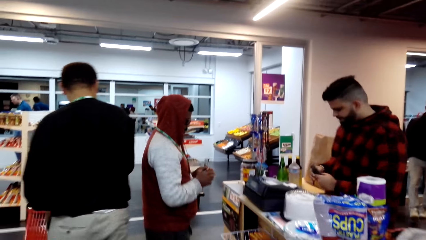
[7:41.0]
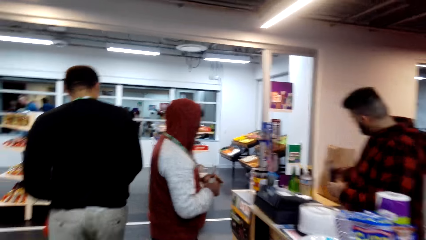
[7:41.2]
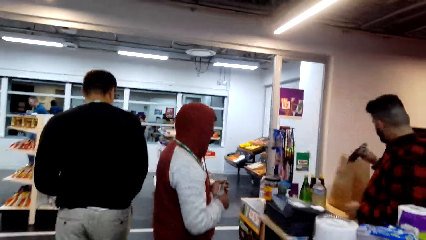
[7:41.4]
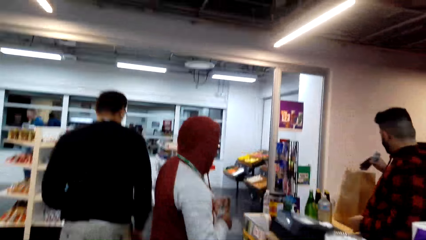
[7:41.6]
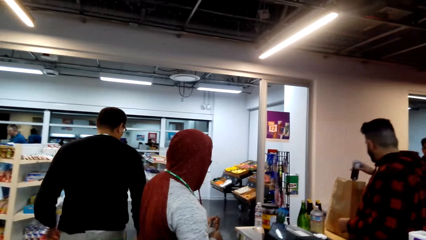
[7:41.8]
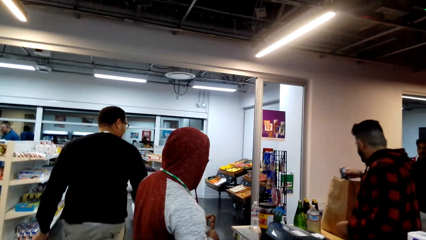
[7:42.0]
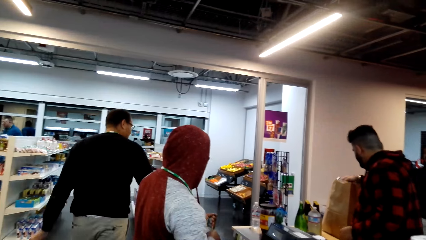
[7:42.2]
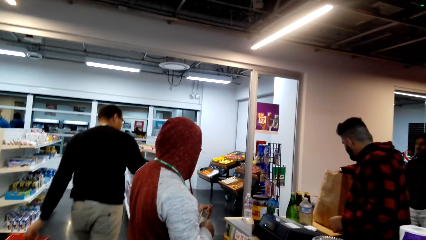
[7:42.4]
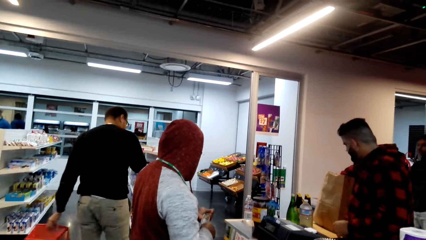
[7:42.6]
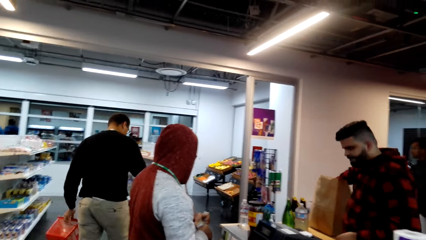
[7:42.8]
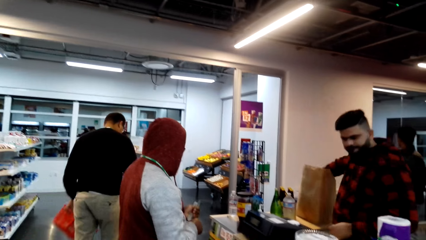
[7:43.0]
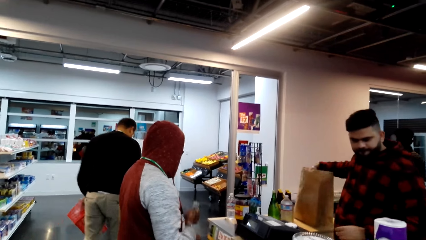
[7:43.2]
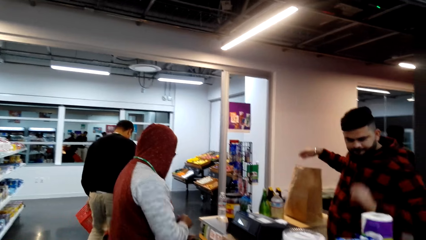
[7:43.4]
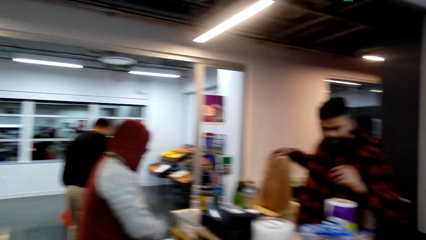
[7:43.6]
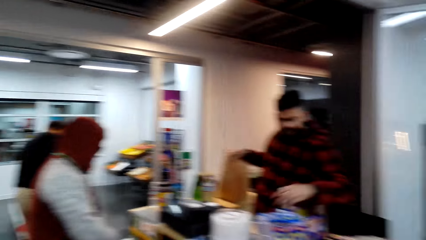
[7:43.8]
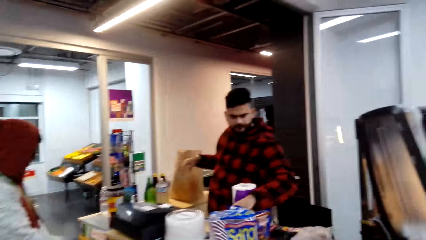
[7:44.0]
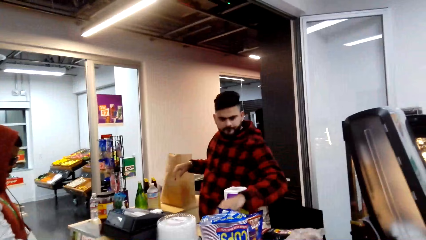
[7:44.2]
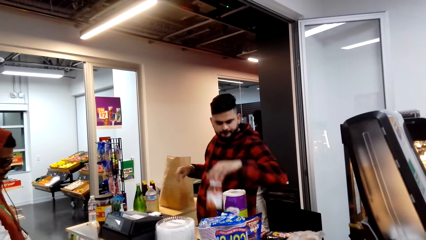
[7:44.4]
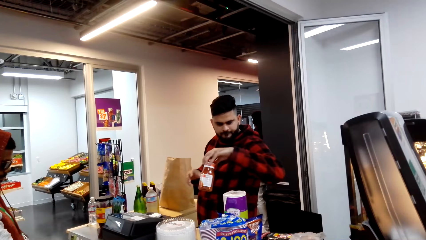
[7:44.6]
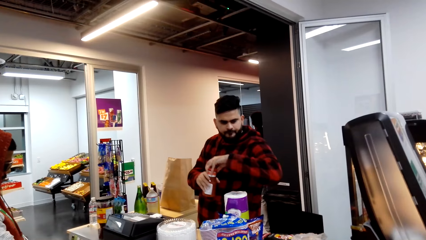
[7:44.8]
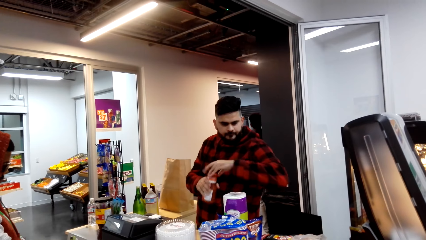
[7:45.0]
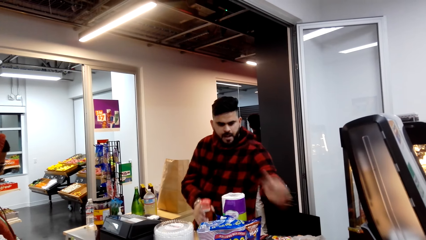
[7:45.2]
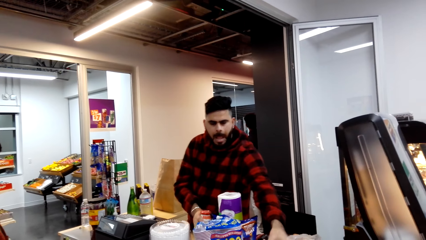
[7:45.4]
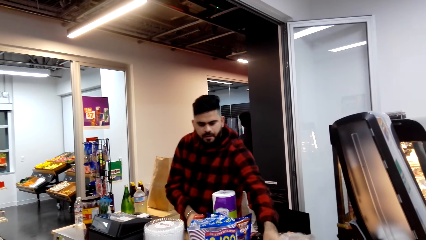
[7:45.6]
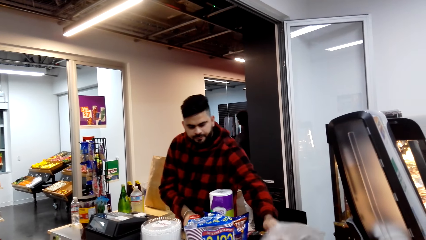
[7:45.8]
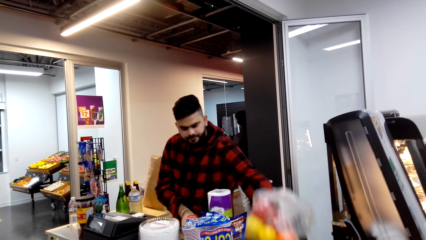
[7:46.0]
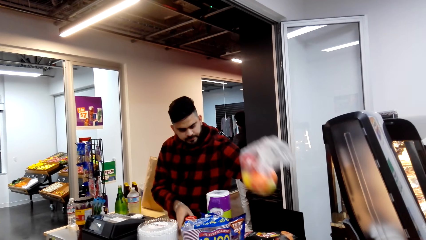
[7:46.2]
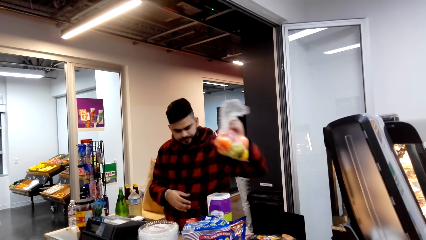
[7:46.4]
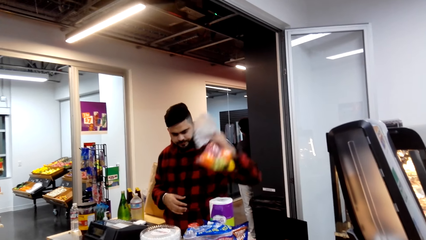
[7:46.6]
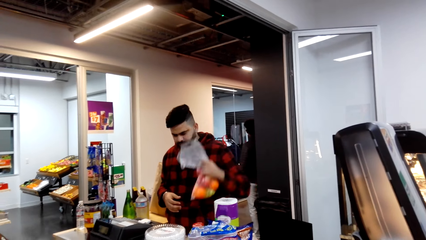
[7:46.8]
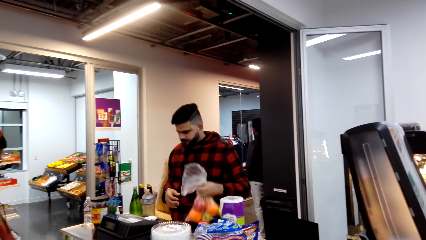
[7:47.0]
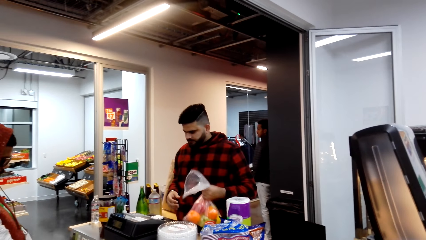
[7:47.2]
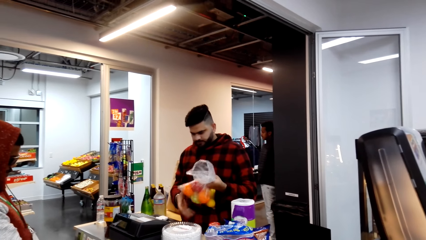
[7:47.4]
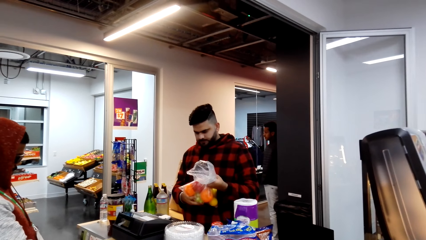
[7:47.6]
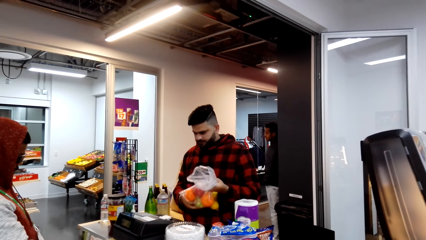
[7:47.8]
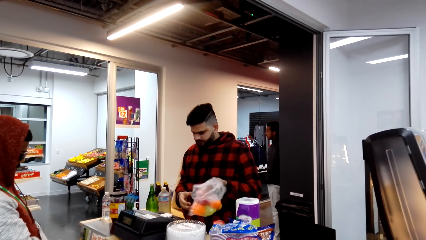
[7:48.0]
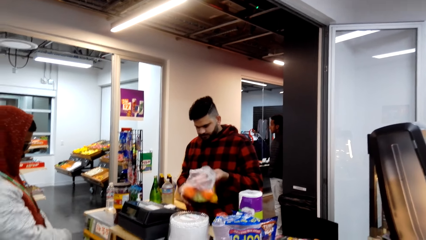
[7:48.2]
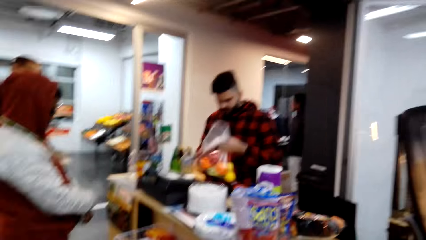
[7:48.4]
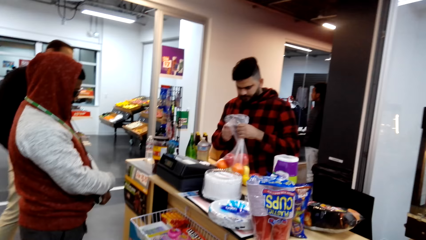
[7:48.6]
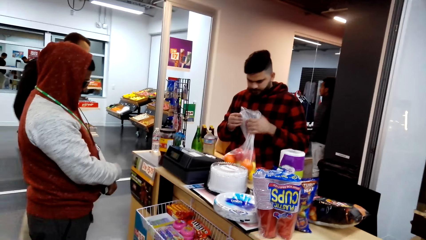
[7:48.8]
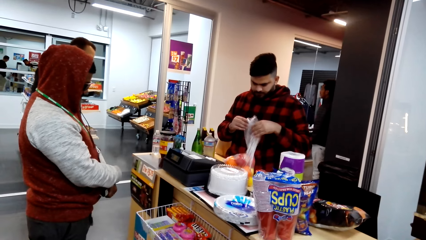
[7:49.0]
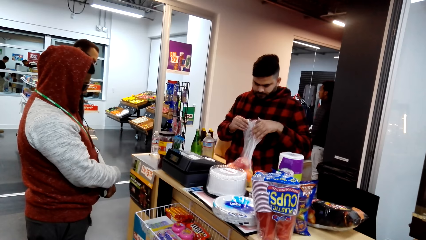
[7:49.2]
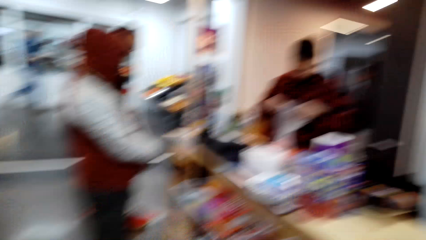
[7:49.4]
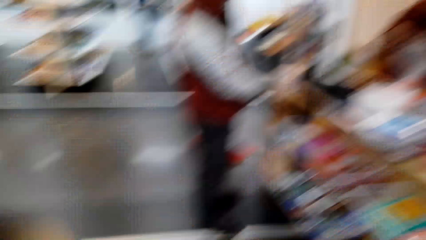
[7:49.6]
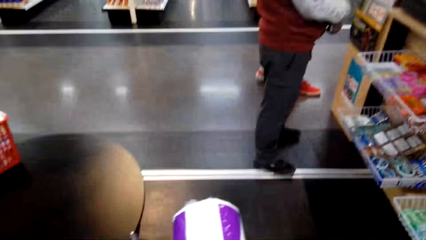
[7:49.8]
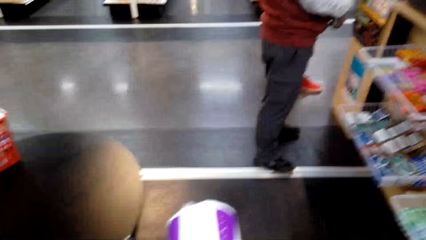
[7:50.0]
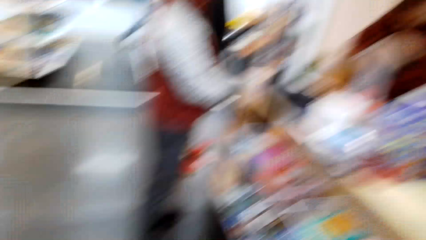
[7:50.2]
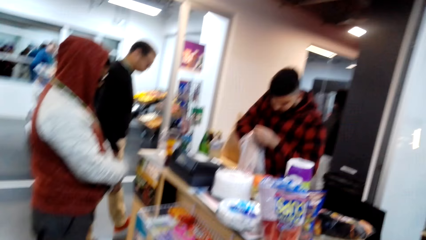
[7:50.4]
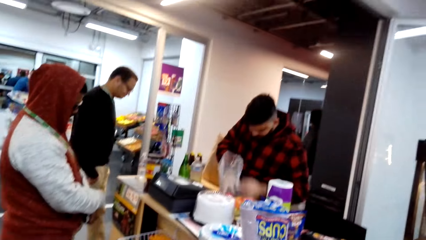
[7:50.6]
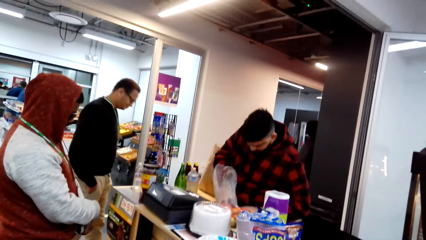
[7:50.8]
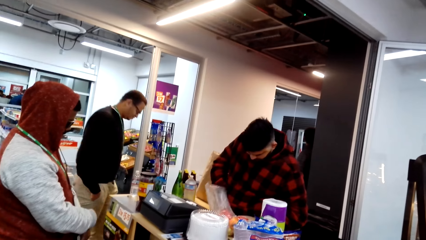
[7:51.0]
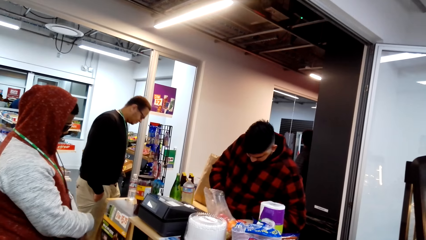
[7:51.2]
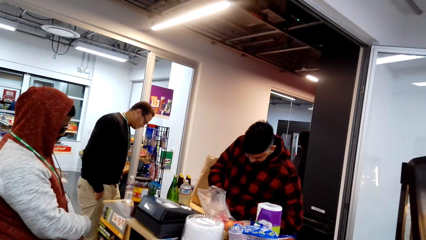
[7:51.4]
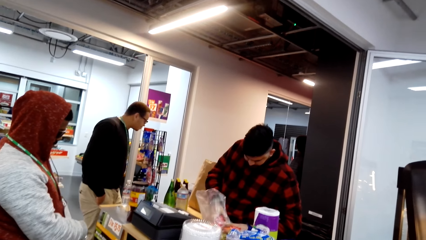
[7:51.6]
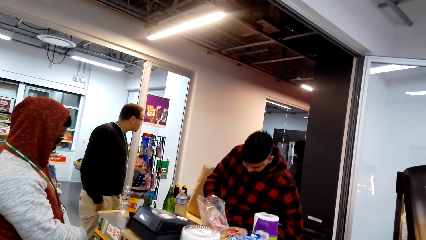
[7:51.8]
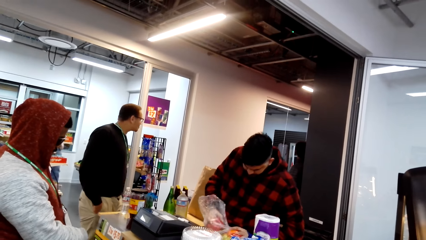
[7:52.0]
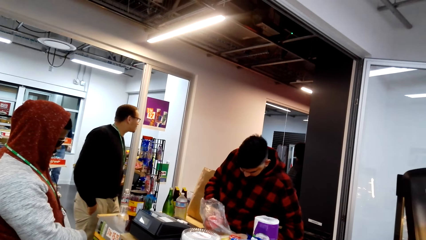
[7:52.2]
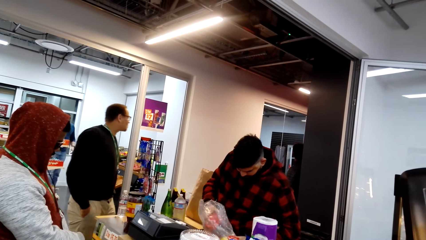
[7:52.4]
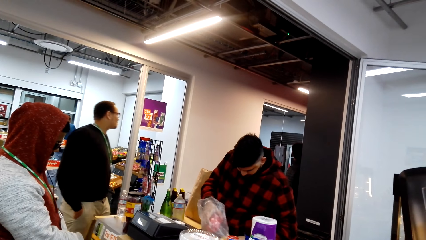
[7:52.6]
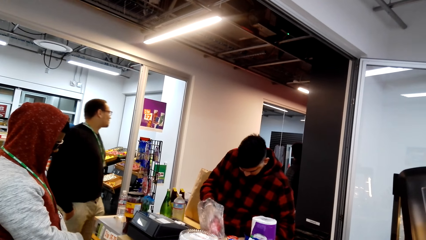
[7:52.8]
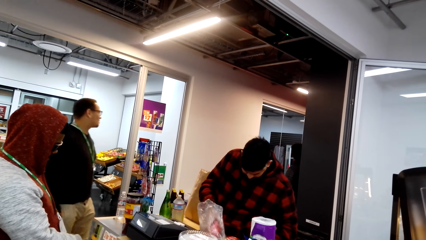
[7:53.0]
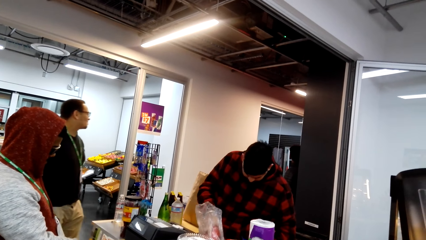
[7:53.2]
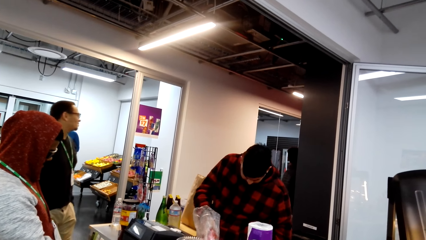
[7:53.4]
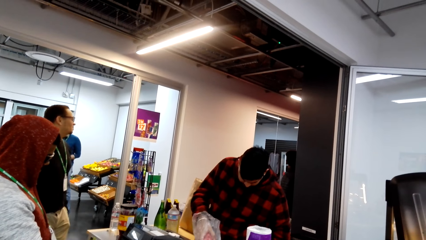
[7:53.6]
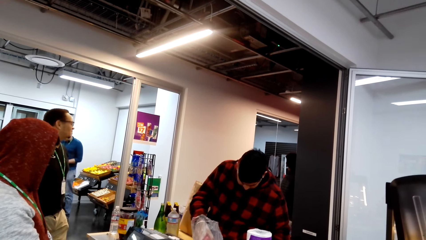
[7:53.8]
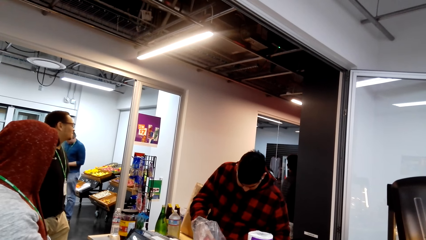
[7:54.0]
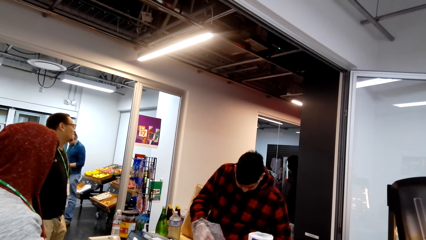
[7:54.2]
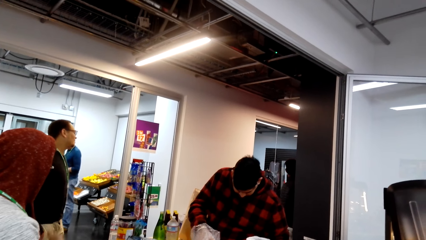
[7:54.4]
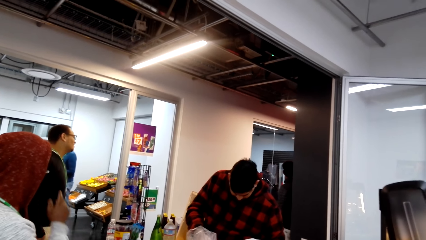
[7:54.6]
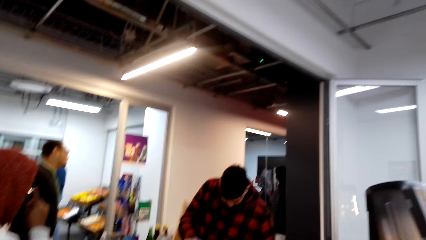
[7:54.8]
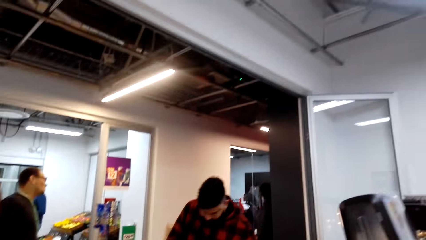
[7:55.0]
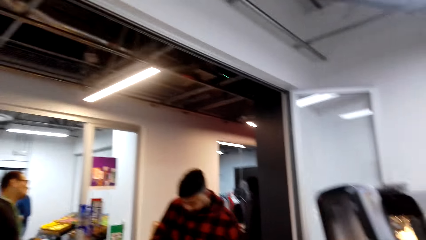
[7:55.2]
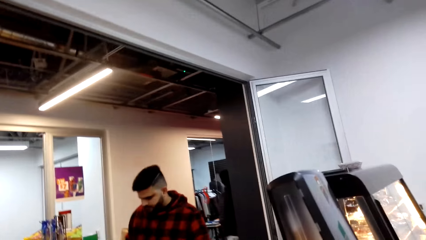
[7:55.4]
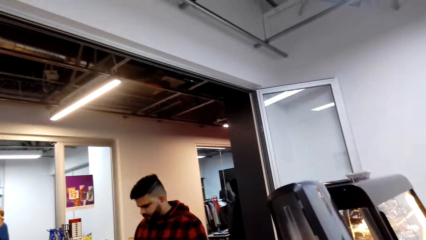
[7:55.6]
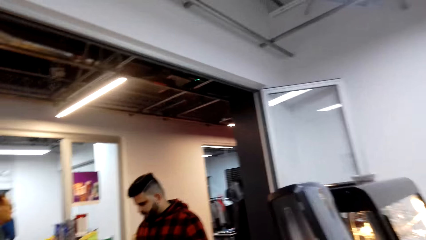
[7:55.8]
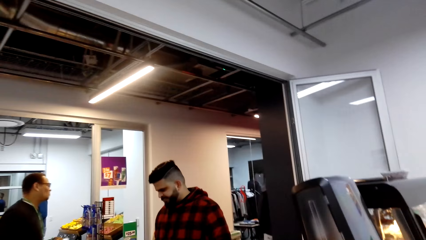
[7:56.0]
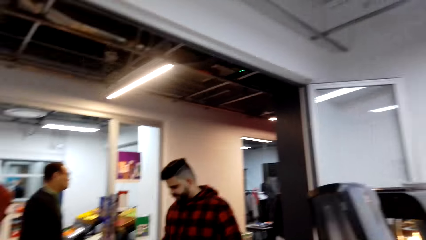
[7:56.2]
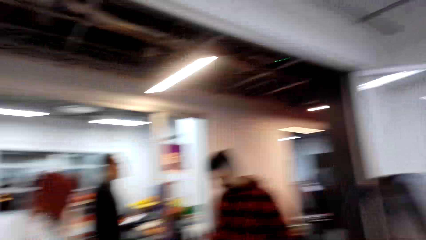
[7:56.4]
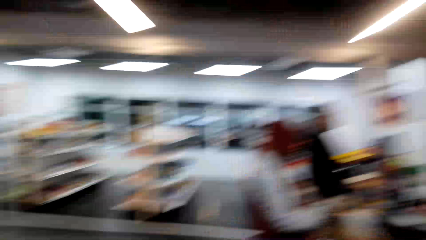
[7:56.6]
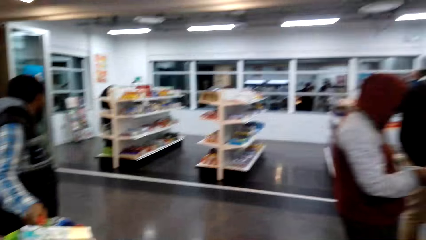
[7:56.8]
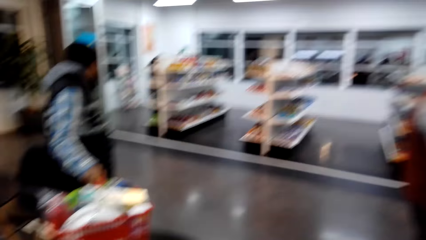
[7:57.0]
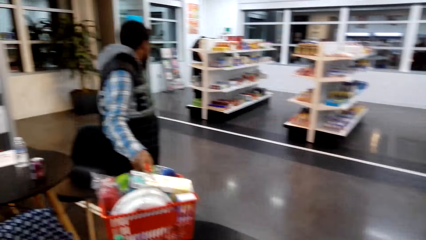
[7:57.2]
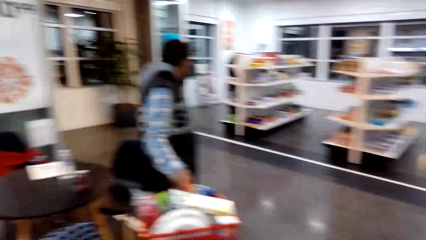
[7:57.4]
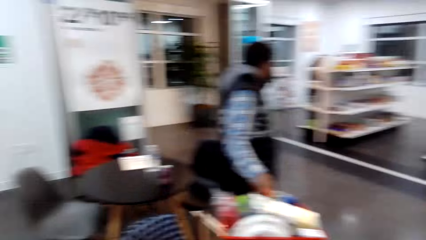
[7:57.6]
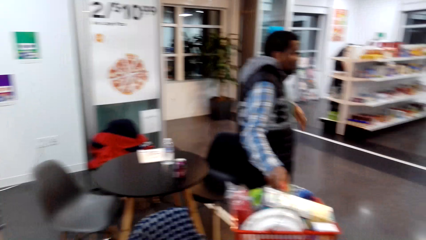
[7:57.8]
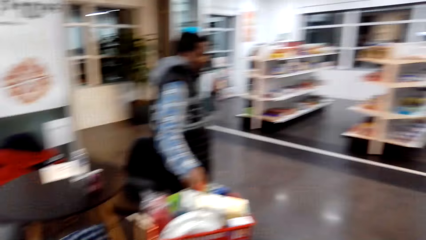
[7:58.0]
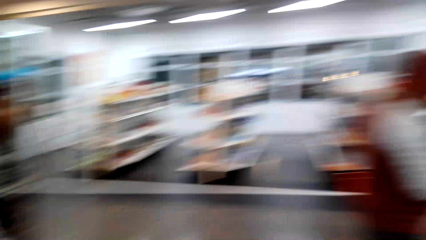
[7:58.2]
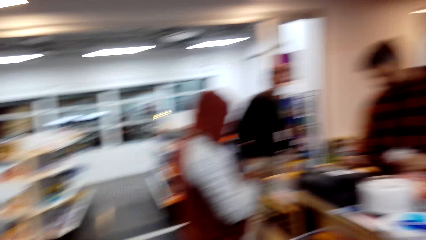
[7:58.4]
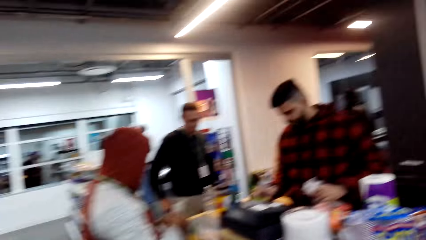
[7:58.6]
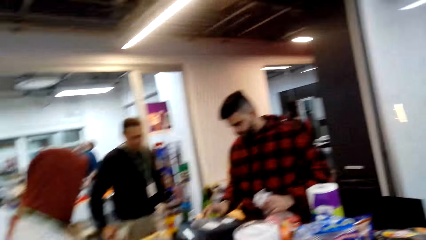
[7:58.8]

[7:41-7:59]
A man walks around. Another man puts something in the brown bag. The camera wearer looks around. The other man lifts something. The camera wearer transfers something to the right hand. They stand in the supermarket. They look around. The other man lifts a polythene bag and touches the polythene bag with both hands. The camera wearer looks around. The other man looks inside the polythene bag and touches something inside the polythene bag. The camera wearer looks around.
